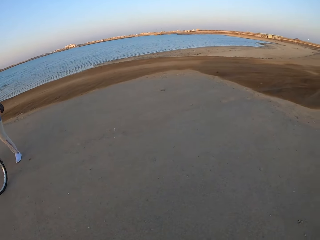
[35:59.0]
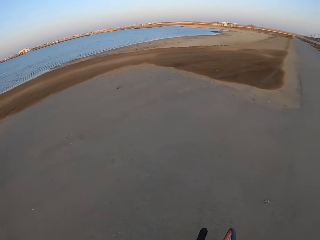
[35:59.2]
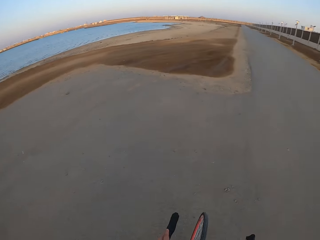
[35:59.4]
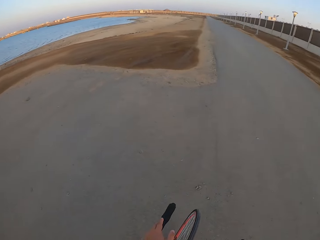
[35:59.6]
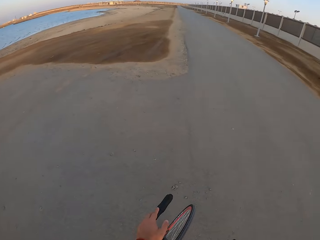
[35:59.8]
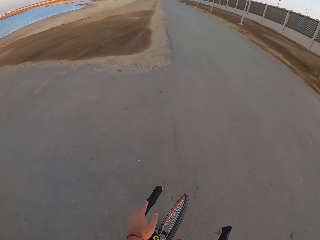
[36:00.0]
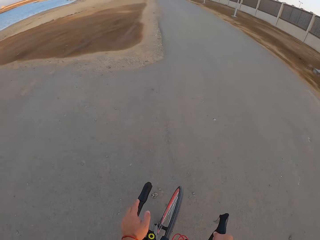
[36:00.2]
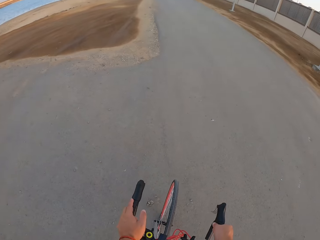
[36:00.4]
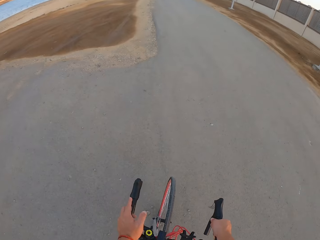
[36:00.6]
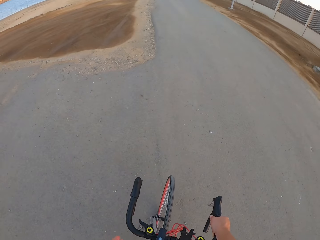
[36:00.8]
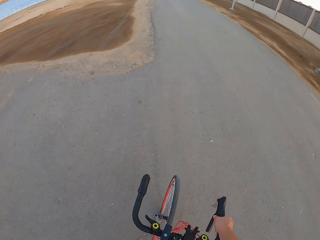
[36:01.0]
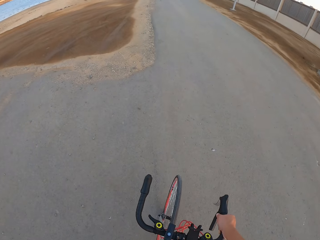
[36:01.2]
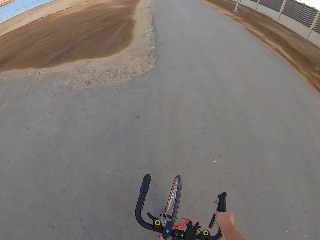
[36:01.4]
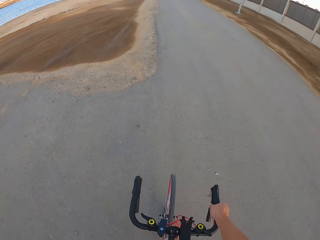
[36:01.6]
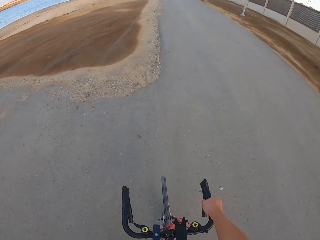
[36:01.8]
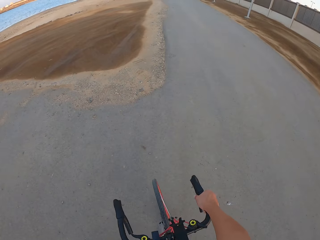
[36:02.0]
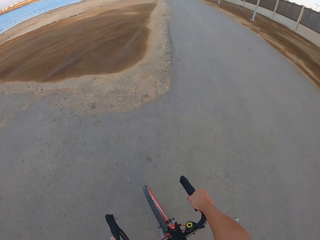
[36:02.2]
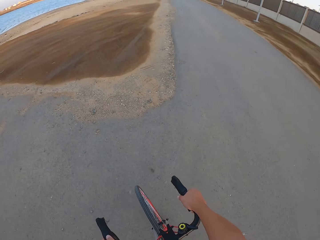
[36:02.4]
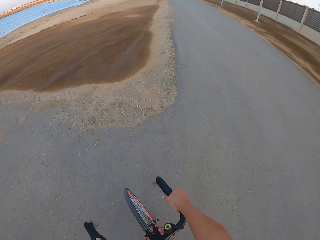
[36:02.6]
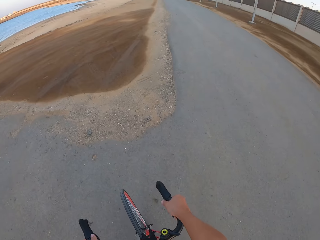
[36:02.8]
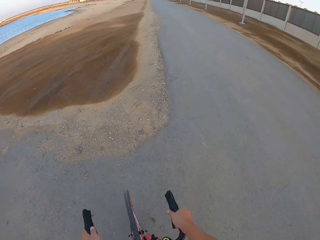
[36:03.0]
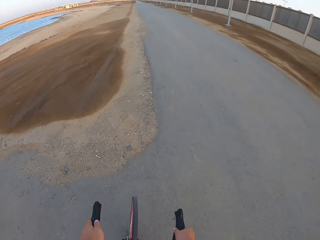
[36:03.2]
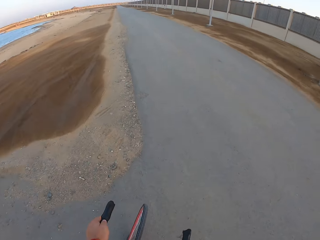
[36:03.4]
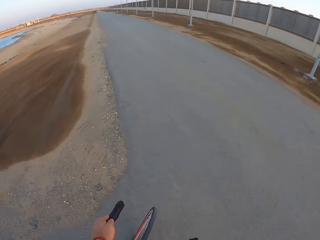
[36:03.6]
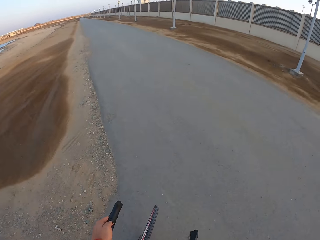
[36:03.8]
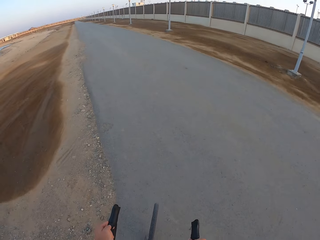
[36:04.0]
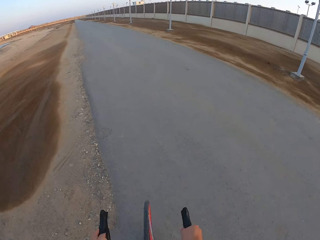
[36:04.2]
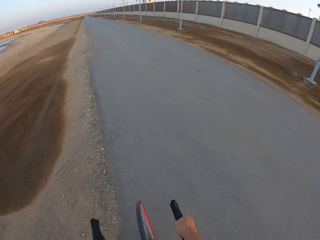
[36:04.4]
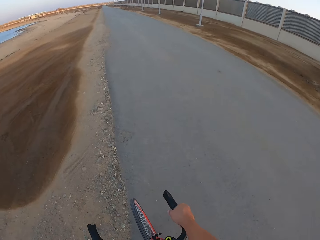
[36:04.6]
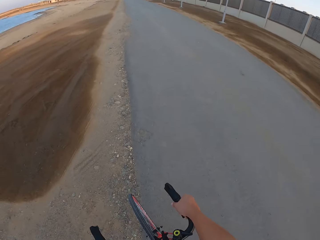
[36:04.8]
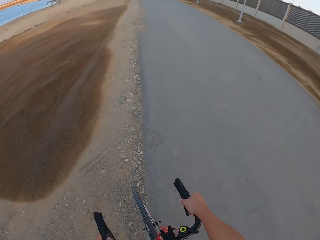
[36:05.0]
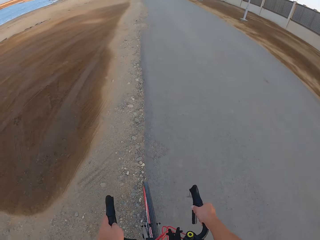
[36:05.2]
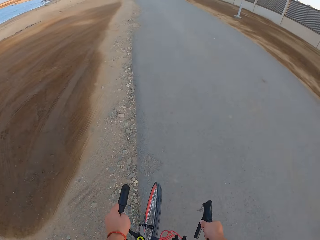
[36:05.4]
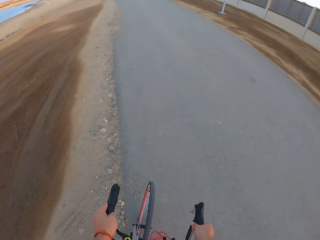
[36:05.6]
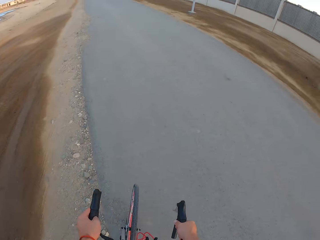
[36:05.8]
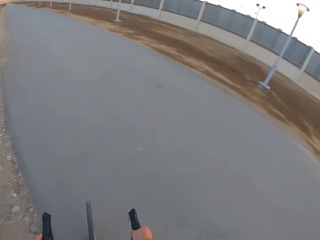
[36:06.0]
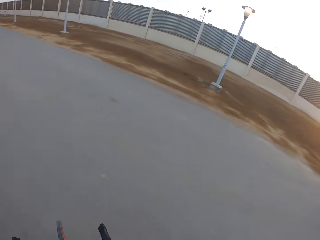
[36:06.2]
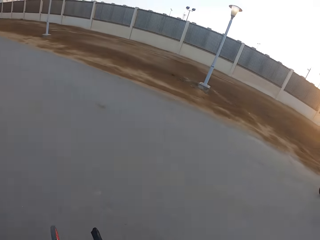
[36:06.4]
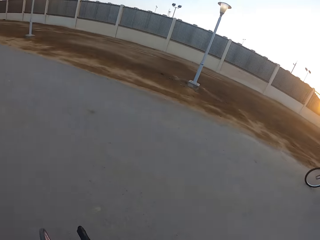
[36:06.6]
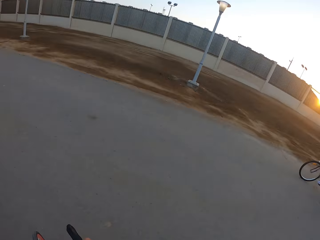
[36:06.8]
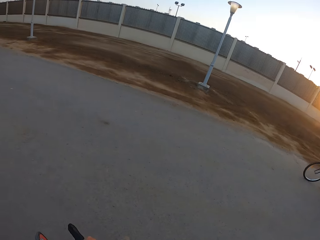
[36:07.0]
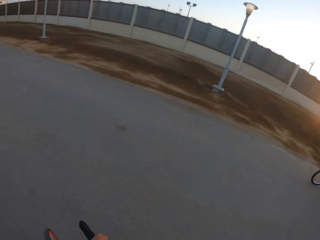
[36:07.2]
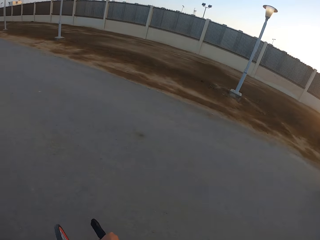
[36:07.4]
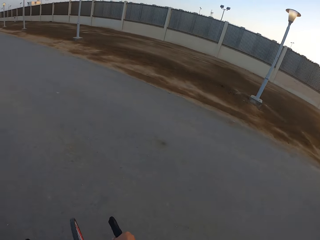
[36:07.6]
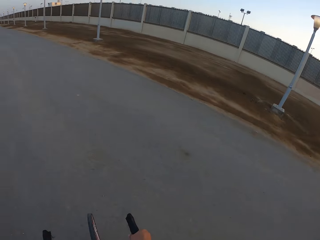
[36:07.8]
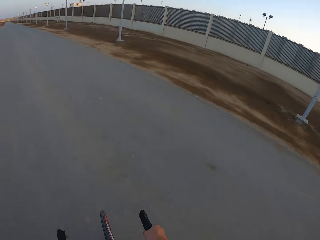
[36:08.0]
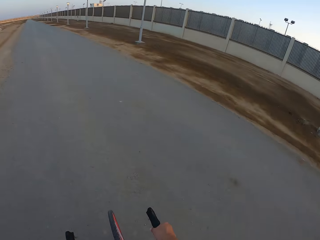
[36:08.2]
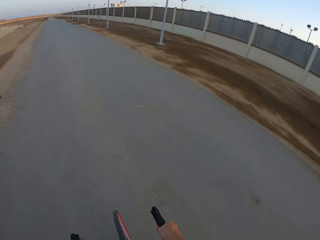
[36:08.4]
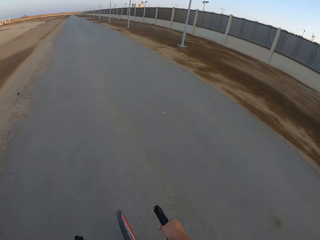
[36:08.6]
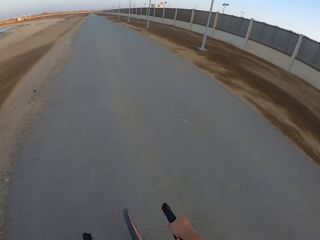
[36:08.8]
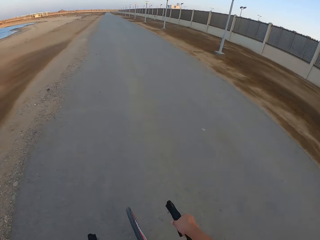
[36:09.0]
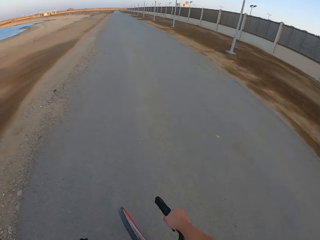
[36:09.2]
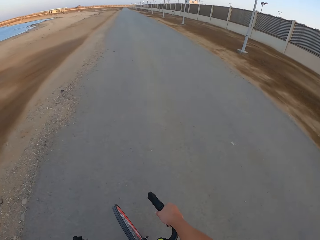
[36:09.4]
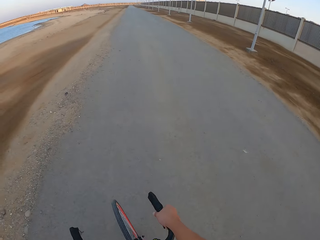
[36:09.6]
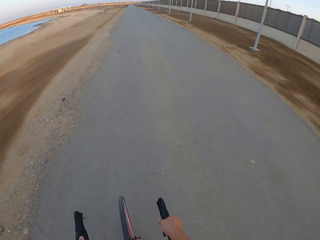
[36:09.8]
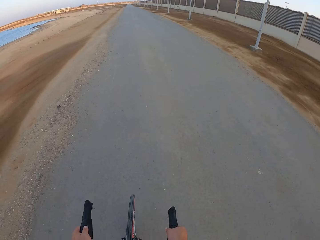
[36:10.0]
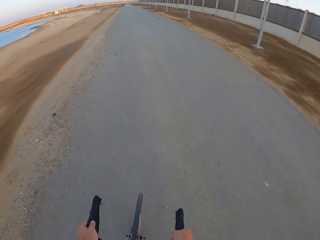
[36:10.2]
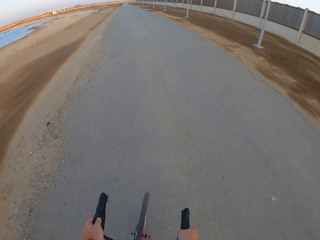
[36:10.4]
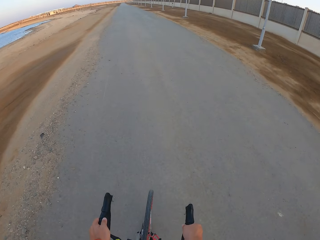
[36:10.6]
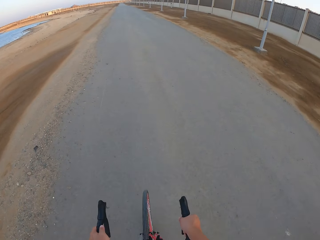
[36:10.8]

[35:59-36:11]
A man rides the bicycle. The camera wearer rides the bicycle.

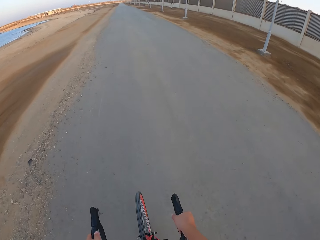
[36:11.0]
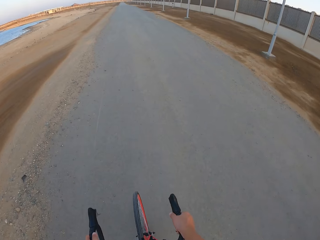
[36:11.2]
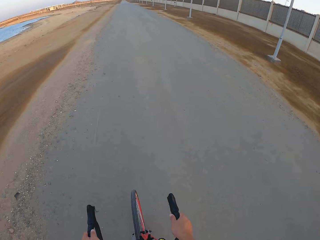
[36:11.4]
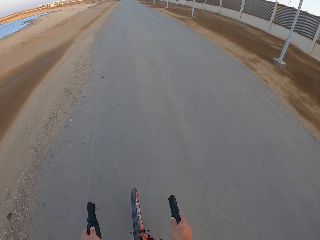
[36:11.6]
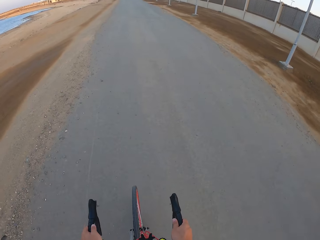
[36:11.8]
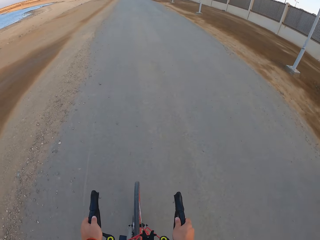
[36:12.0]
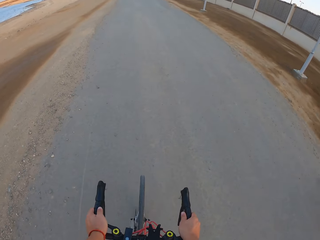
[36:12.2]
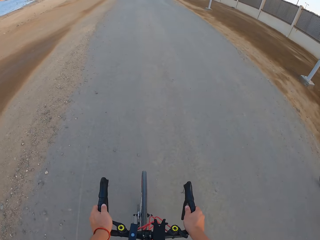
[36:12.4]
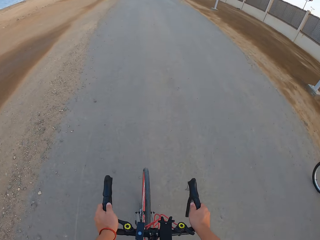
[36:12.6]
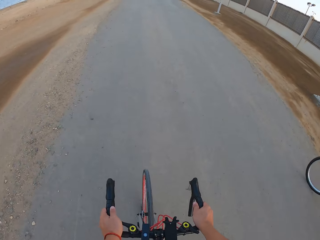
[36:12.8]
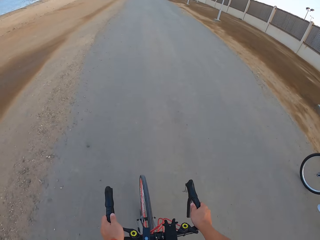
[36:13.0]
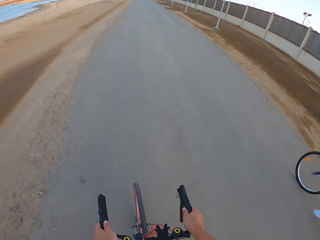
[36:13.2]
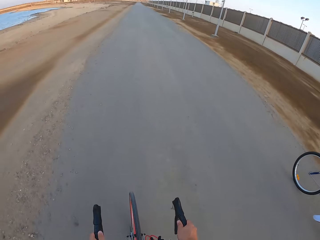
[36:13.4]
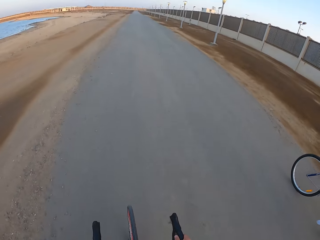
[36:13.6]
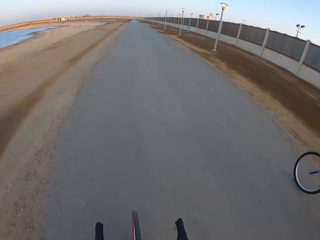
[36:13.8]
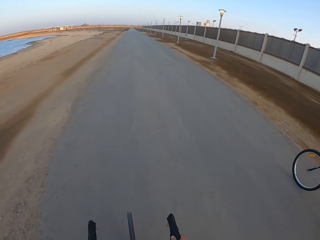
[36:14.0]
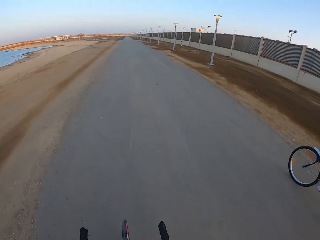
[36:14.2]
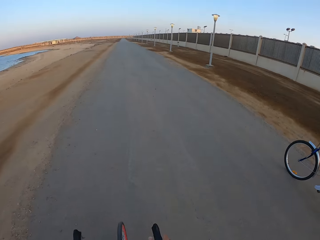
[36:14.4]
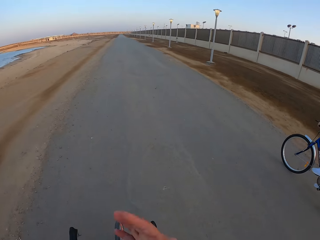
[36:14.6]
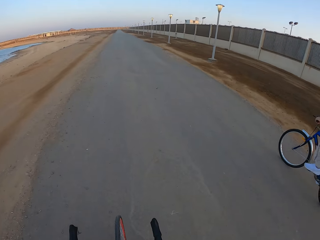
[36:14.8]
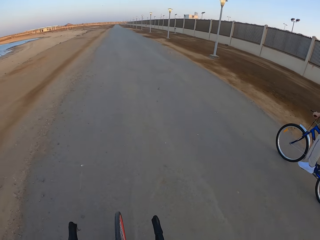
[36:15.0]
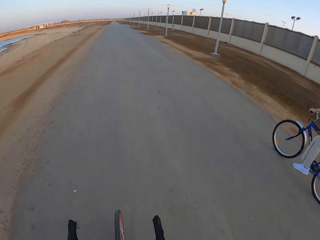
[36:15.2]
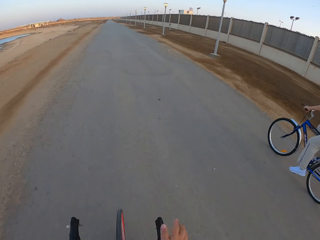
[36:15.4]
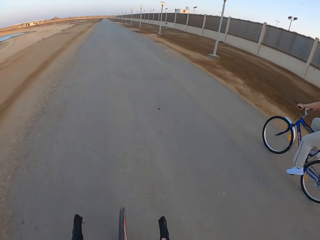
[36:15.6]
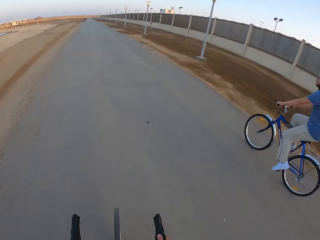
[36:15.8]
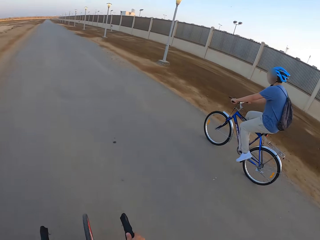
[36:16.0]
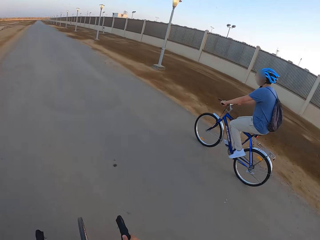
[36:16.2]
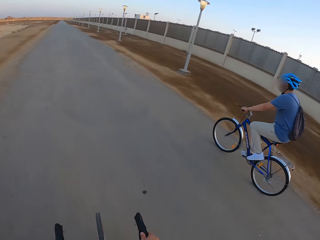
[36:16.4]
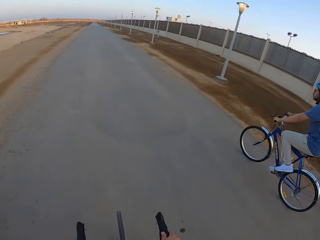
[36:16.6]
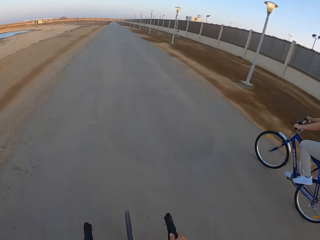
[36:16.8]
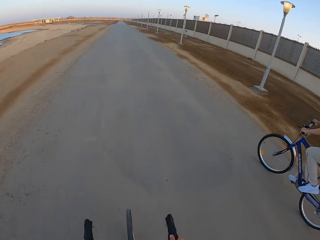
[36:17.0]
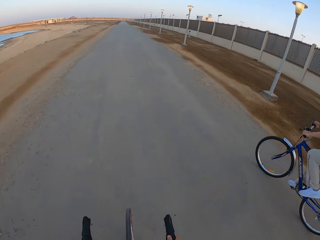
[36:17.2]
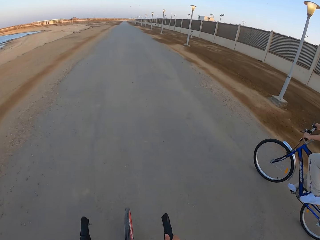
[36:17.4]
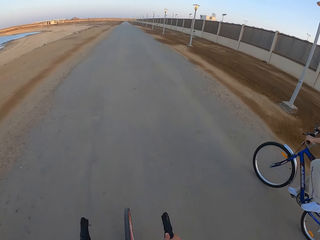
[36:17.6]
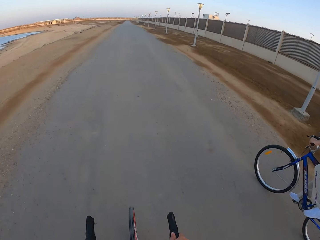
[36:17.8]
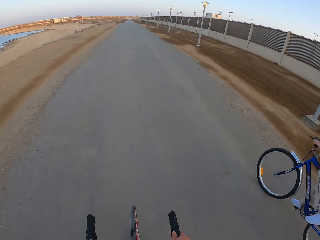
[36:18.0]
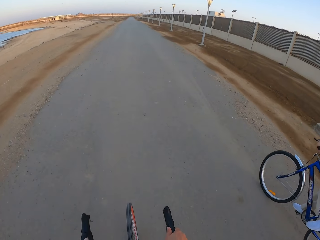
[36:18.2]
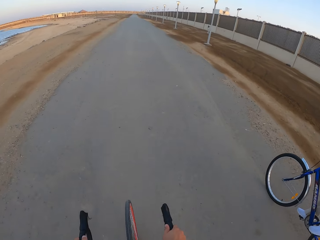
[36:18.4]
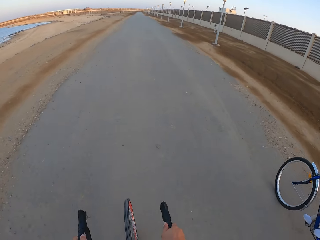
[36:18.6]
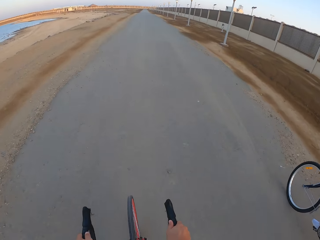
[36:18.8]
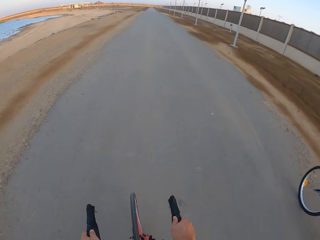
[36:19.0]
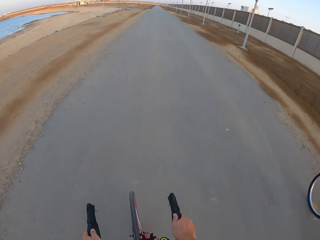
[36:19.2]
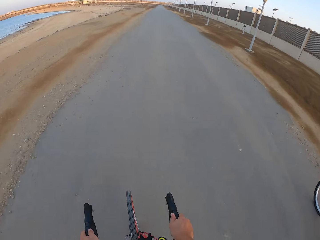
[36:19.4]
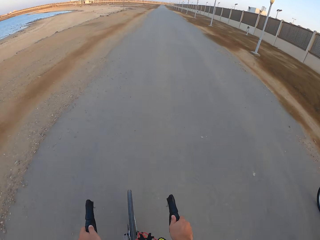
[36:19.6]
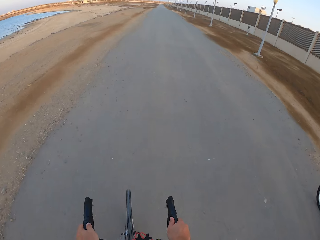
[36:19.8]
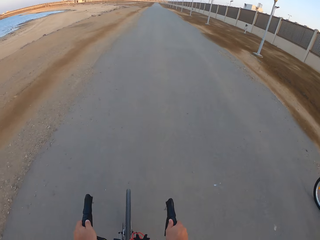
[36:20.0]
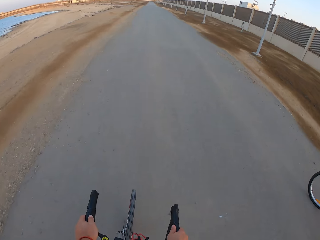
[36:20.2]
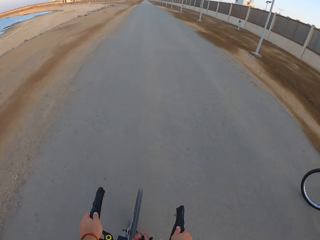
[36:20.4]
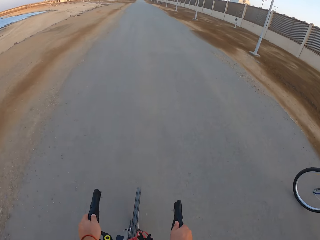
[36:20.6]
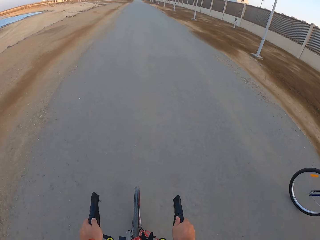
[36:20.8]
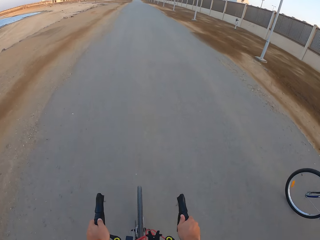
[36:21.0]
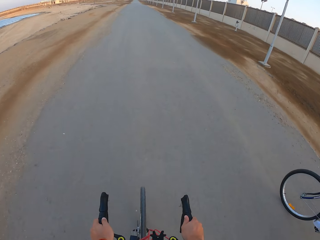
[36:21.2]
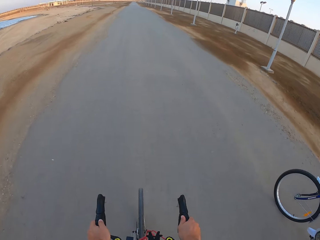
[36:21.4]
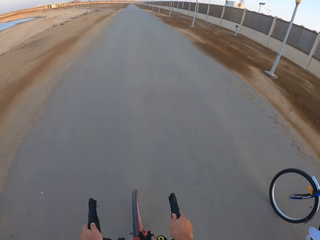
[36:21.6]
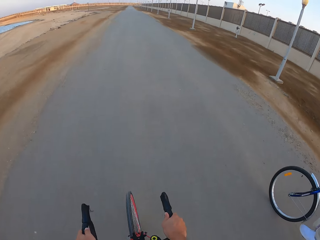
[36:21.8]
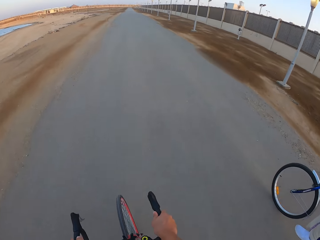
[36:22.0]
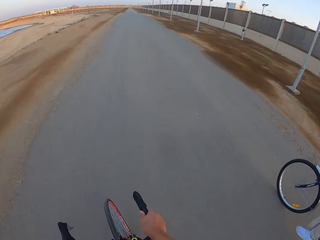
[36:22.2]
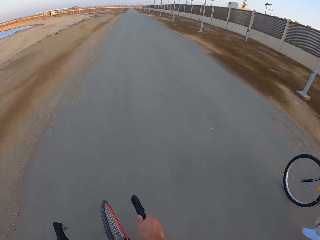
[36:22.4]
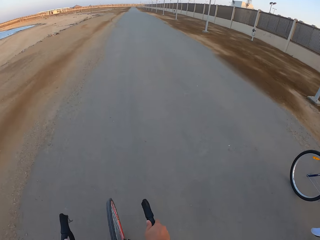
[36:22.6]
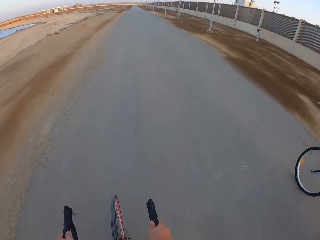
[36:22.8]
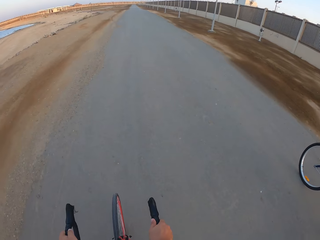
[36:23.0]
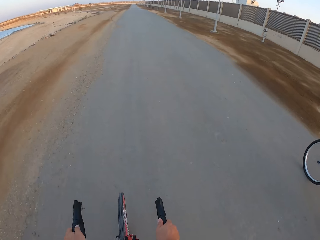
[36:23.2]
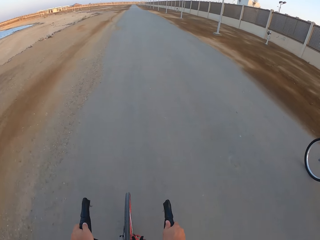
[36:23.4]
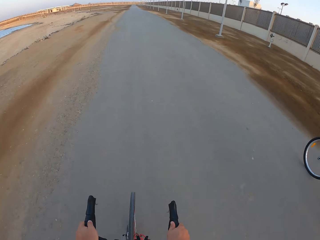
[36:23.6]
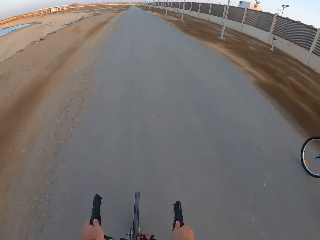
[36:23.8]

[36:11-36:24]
A man rides the bicycle. The camera wearer rides the bicycle.
